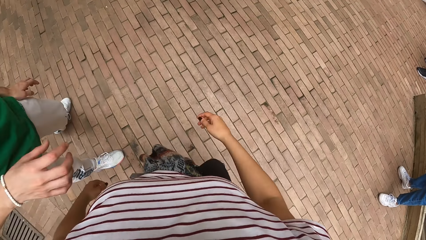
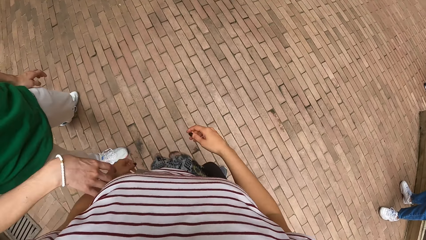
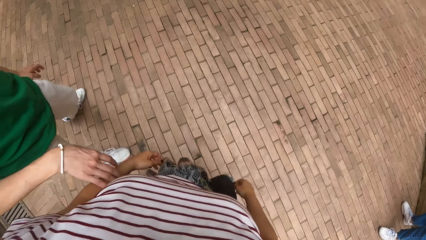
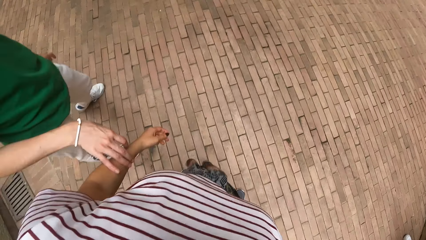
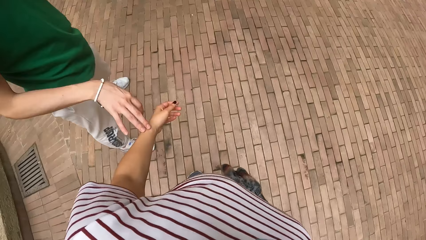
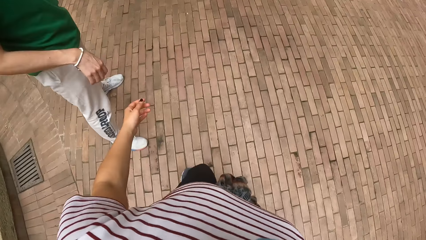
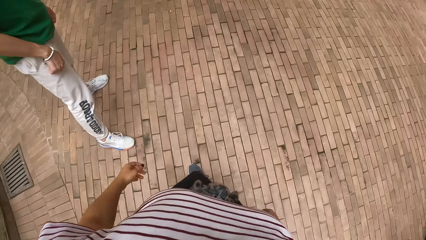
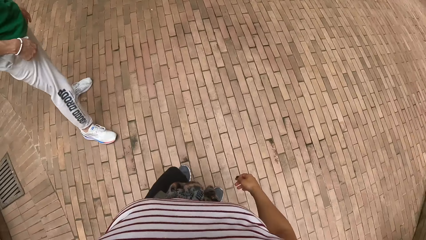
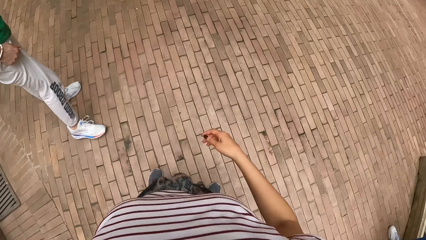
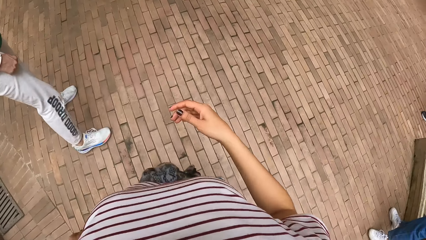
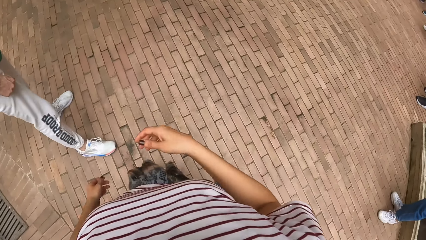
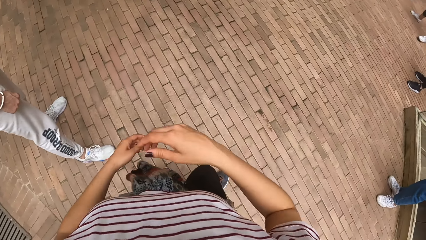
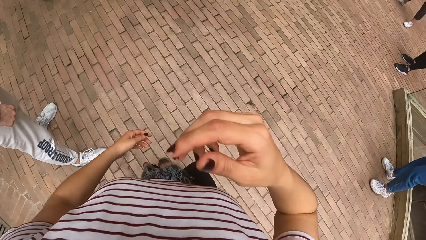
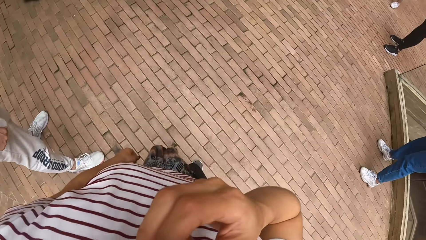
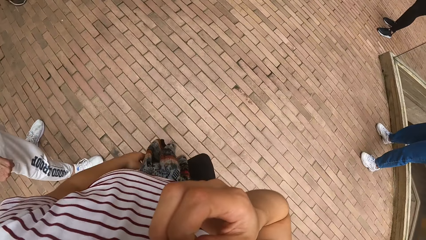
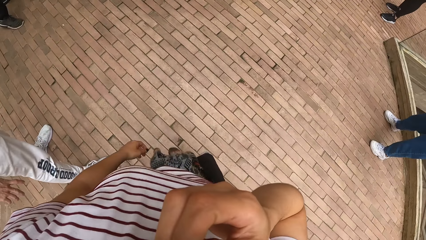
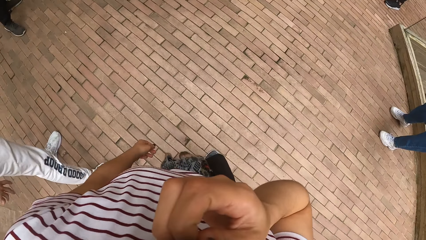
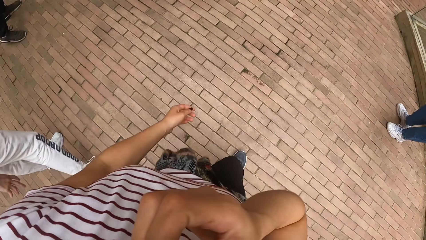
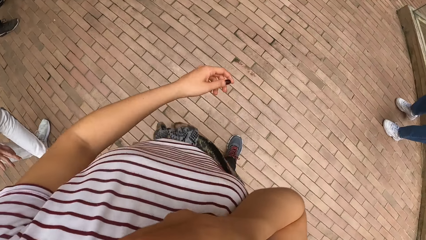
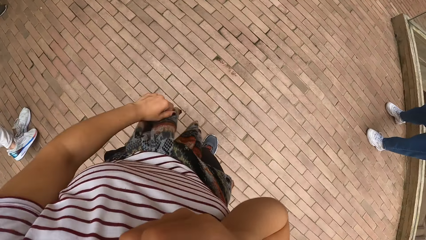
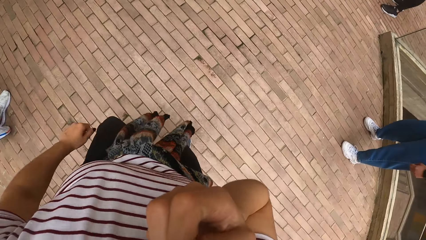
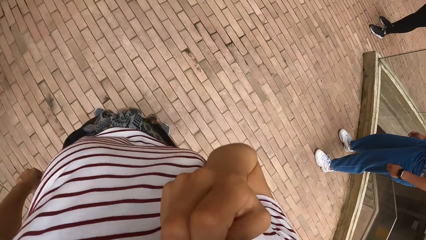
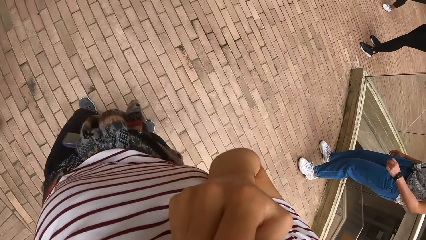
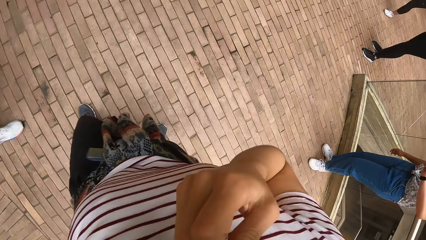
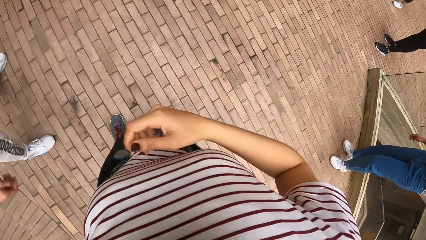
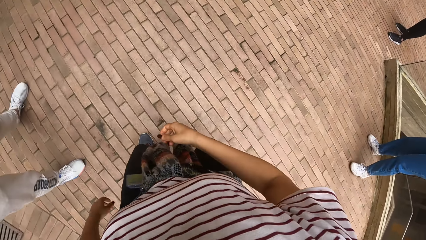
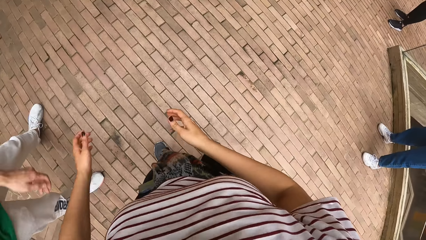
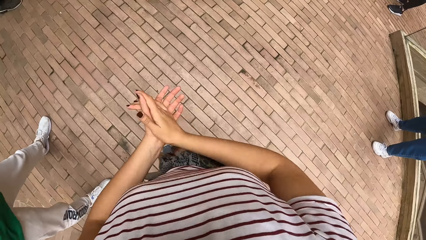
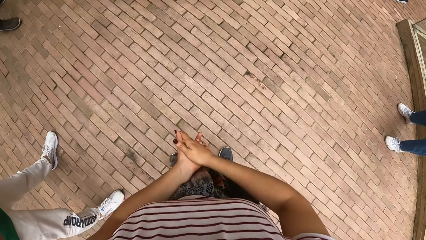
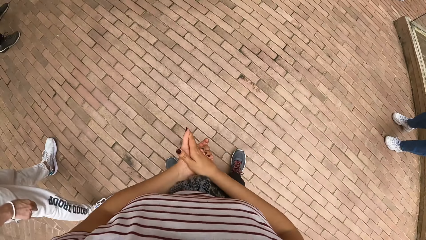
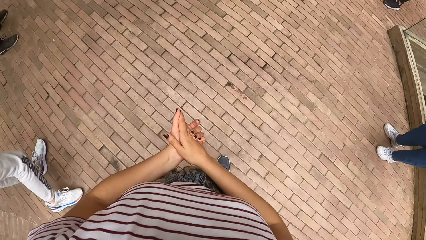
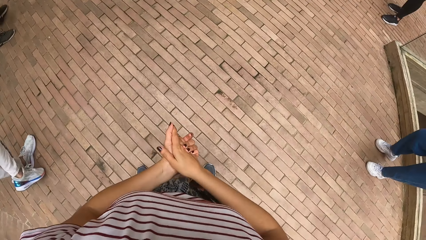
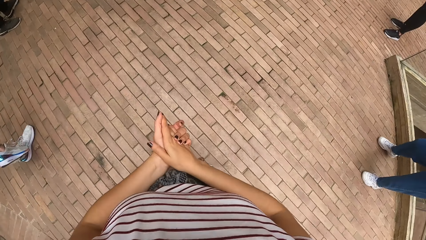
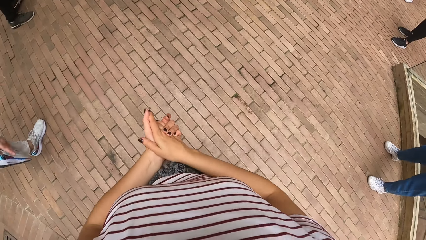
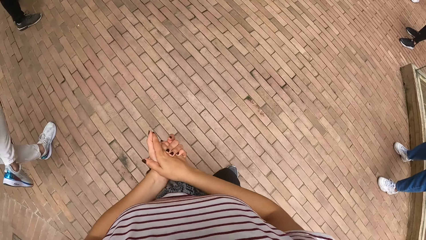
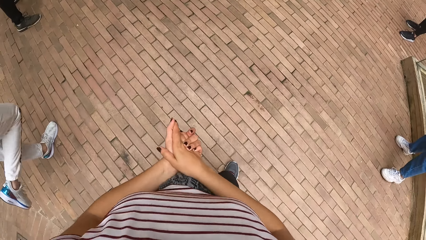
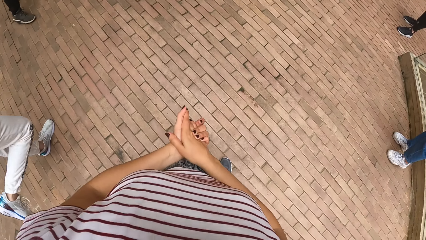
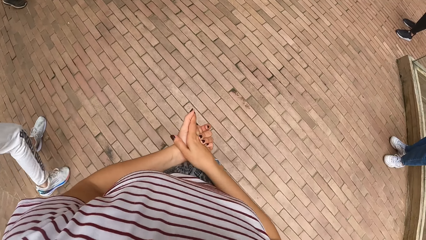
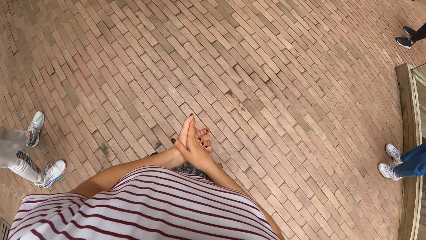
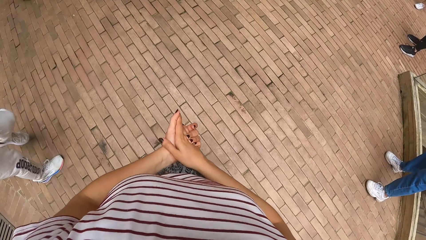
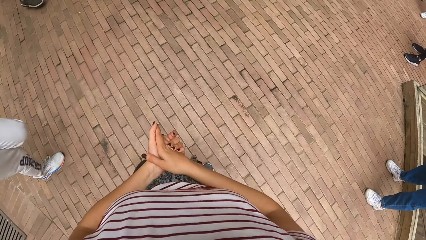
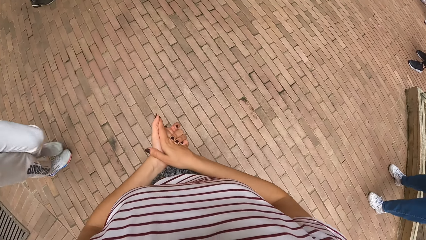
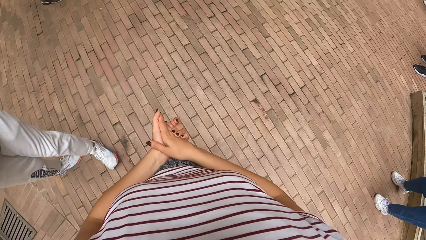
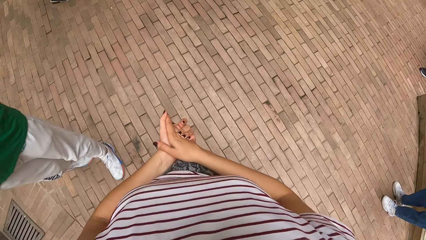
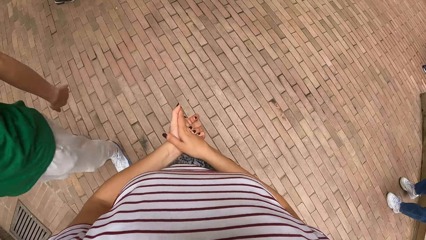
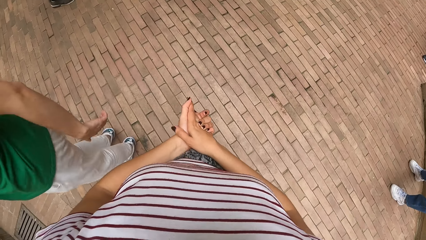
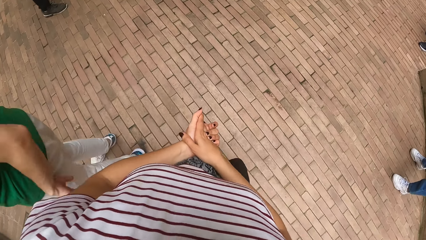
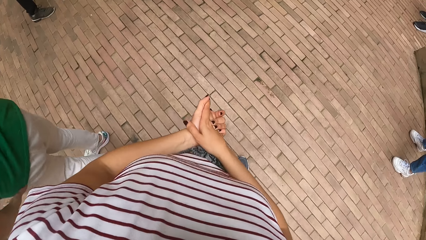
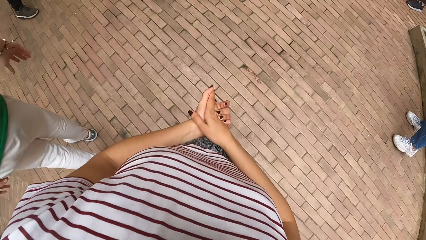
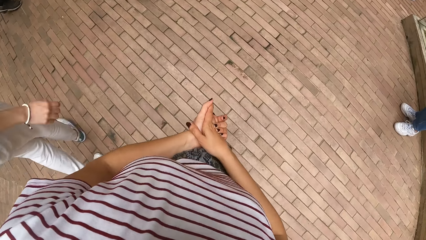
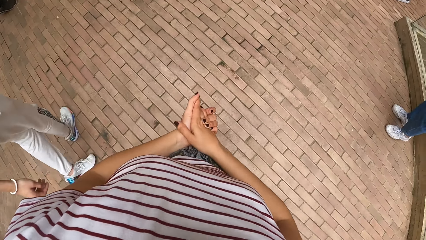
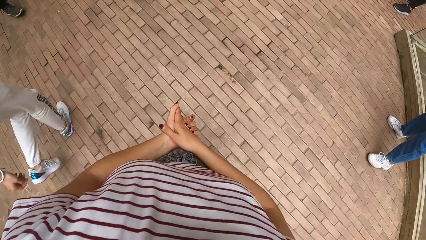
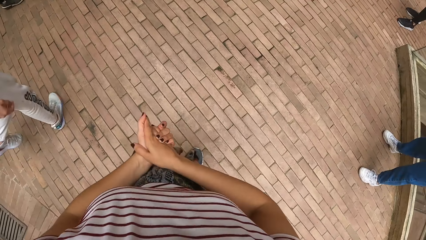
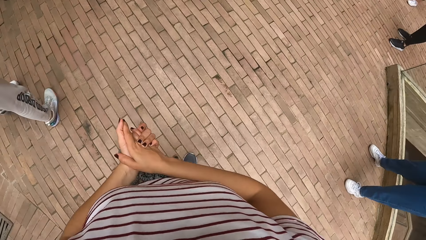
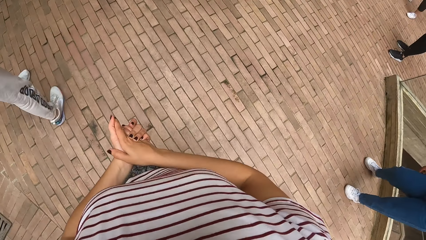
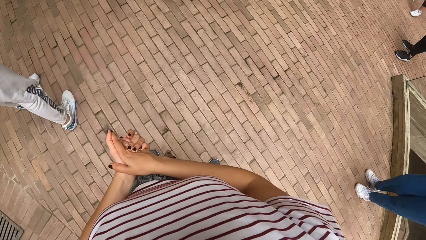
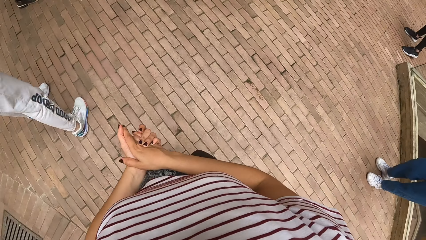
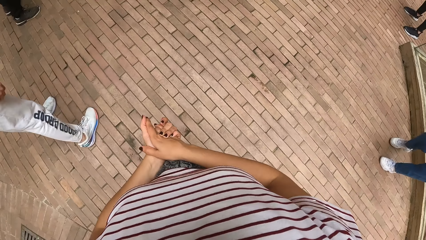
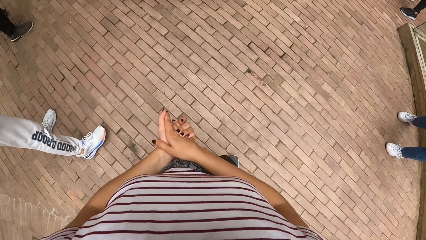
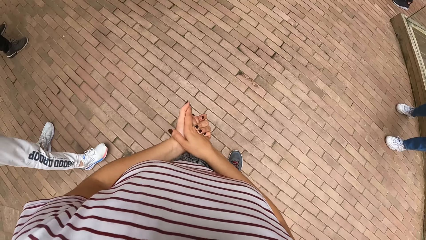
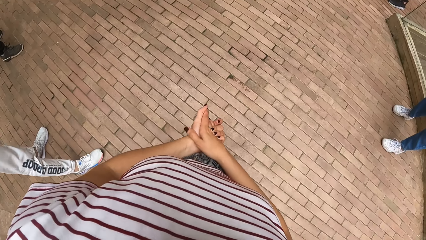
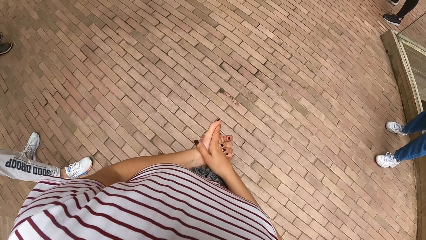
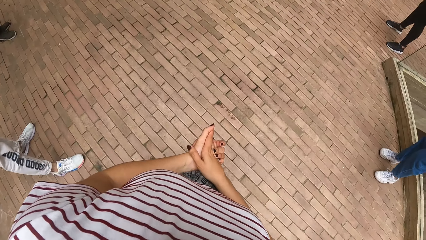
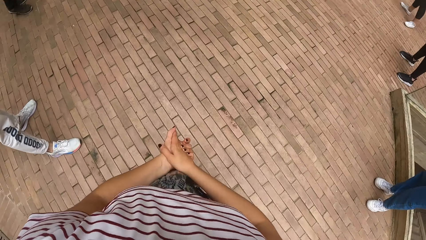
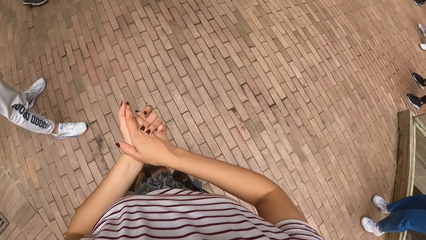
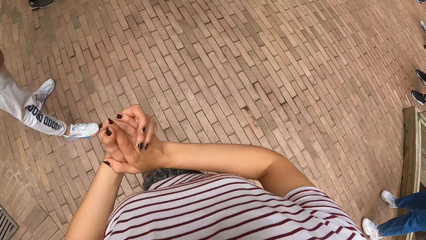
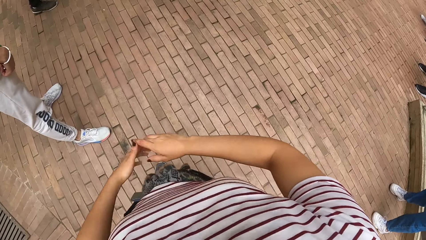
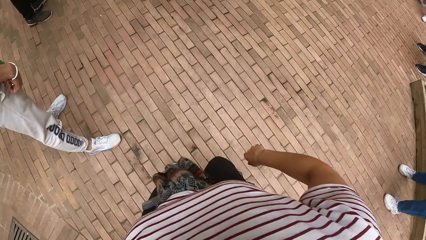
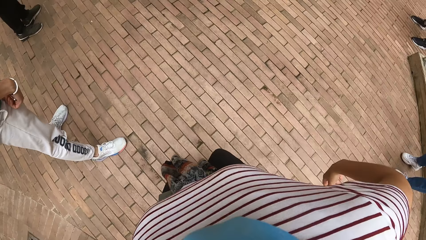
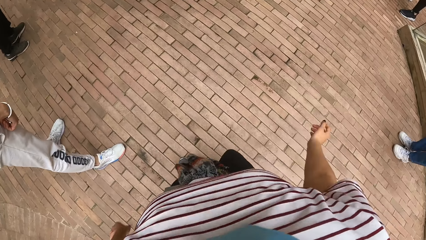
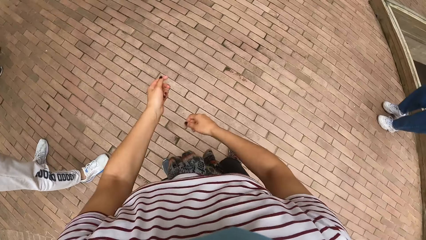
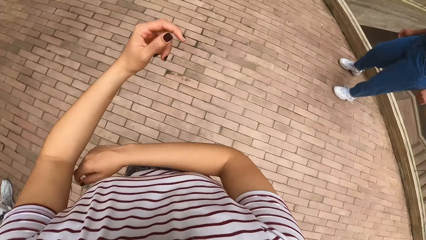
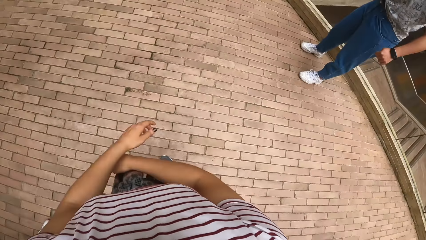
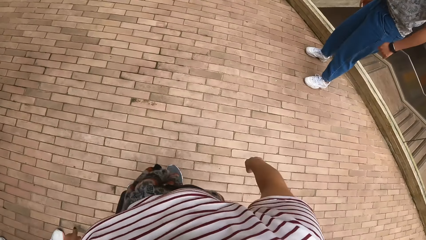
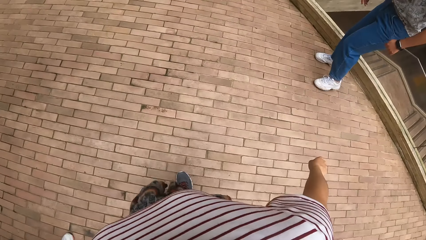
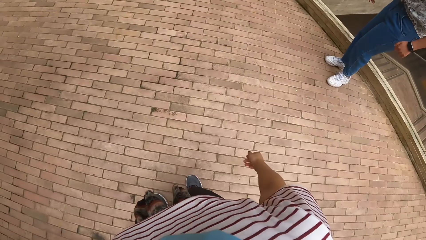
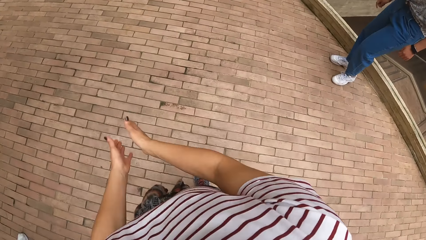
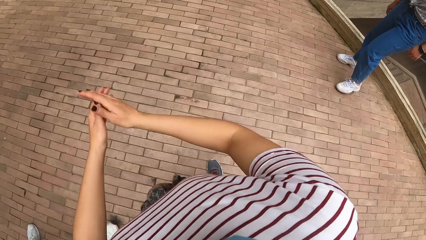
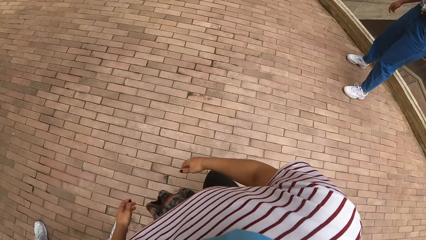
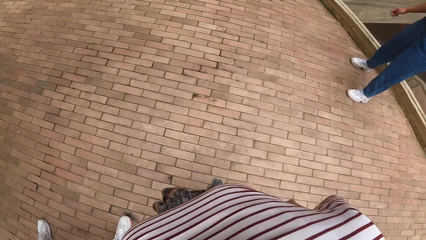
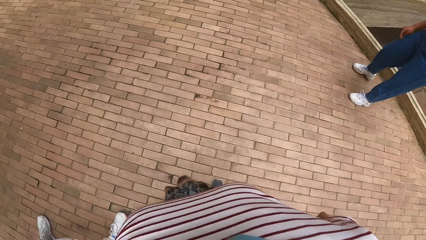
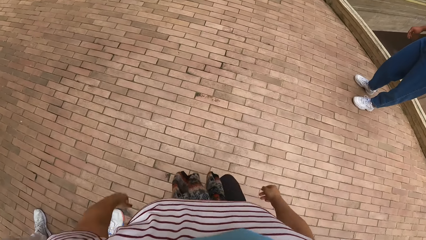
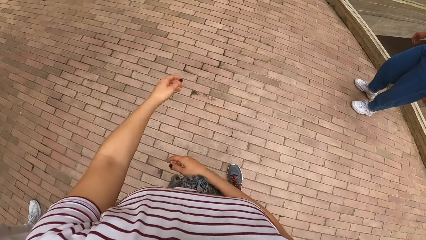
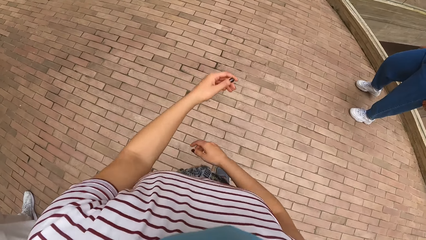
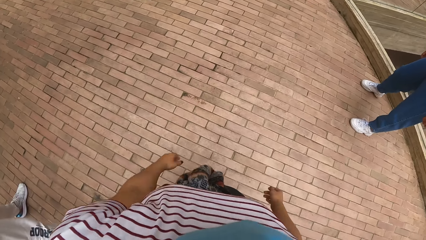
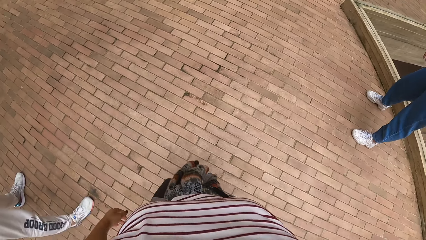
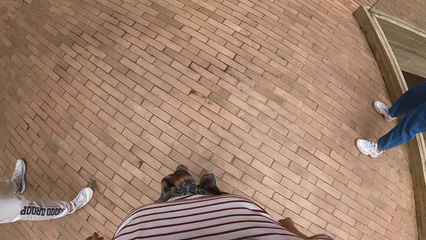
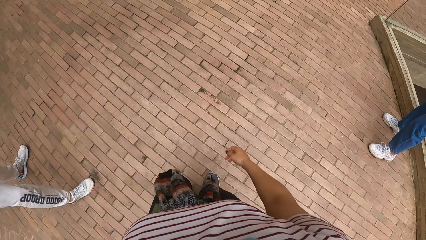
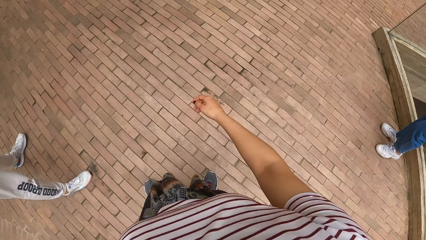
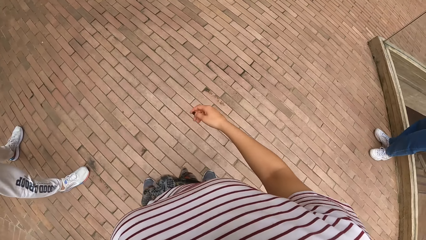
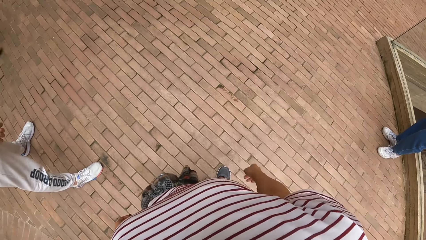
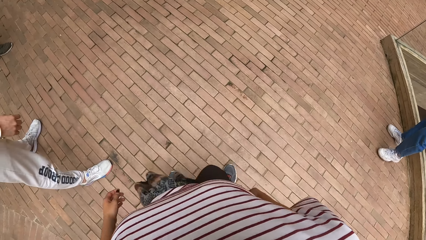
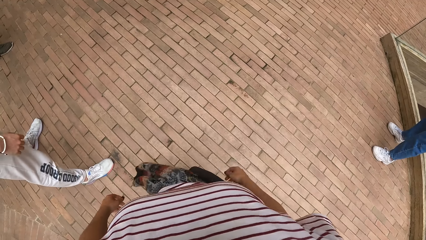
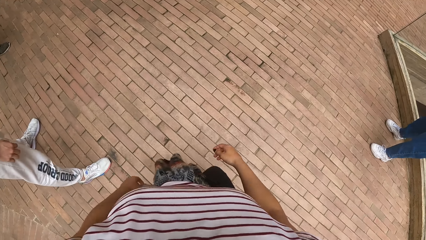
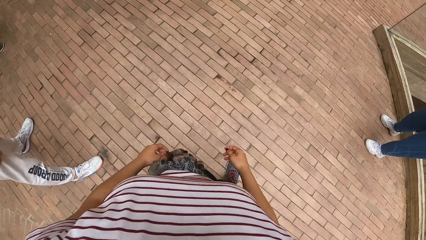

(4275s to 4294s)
A man touches the camera wearer's left hand with his right hand. The camera wearer touches her nose with her right hand. She moves around the pavement, claps her hands. The man lifts his legs. The man turns around. A woman moves around the pavement. The camera wearer moves her body. She dances. She claps her hands.
